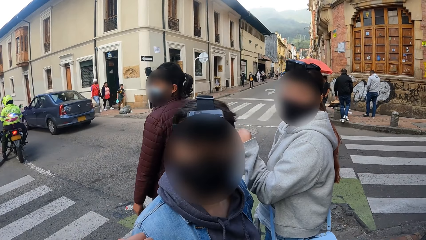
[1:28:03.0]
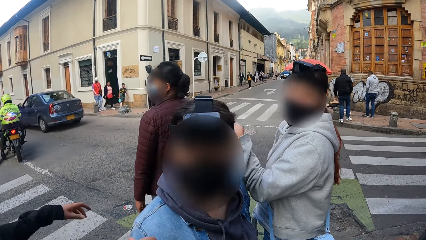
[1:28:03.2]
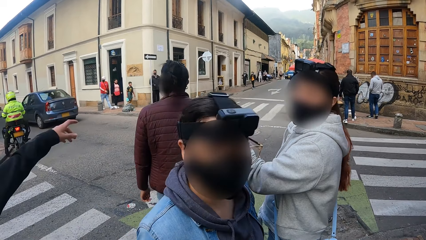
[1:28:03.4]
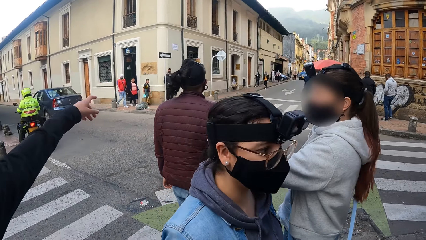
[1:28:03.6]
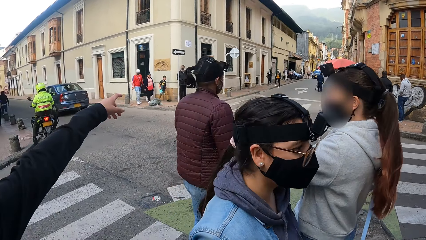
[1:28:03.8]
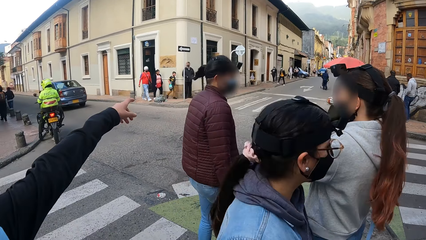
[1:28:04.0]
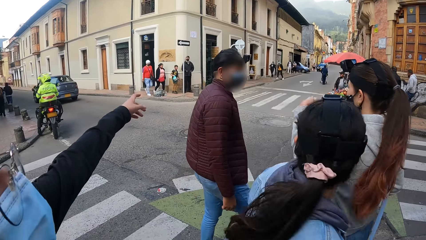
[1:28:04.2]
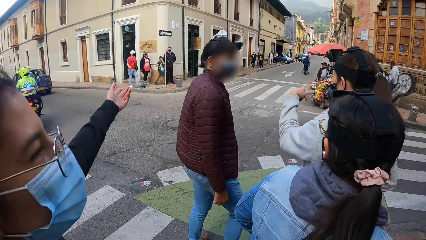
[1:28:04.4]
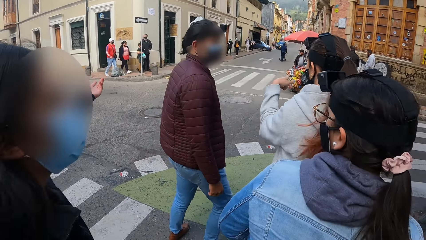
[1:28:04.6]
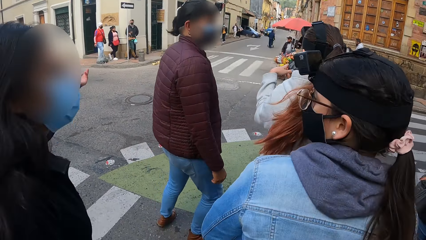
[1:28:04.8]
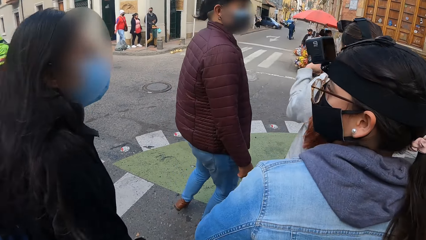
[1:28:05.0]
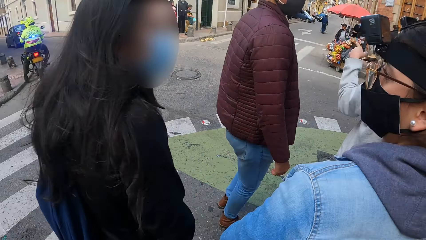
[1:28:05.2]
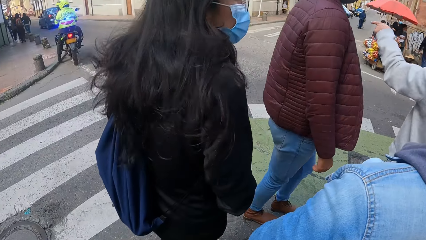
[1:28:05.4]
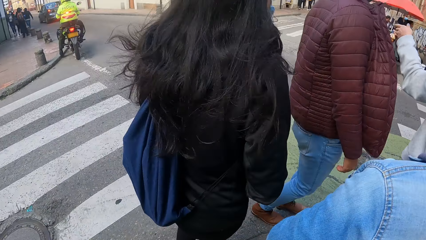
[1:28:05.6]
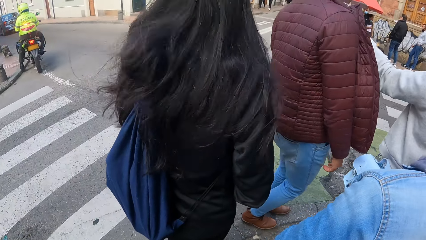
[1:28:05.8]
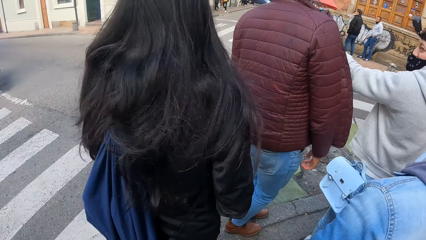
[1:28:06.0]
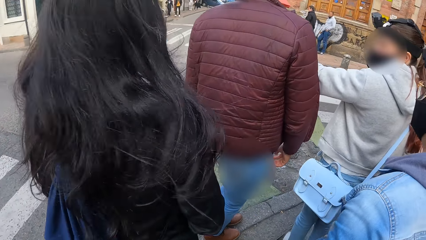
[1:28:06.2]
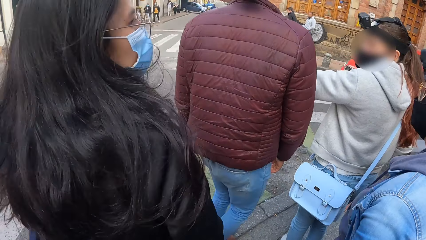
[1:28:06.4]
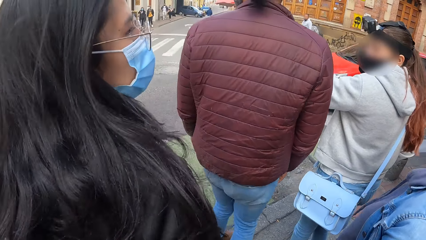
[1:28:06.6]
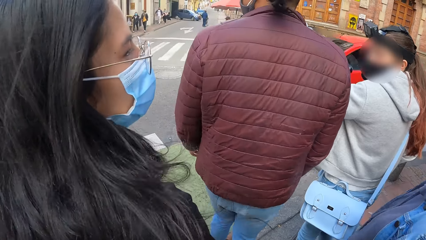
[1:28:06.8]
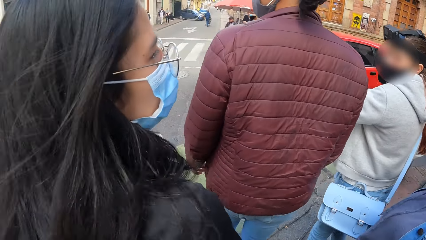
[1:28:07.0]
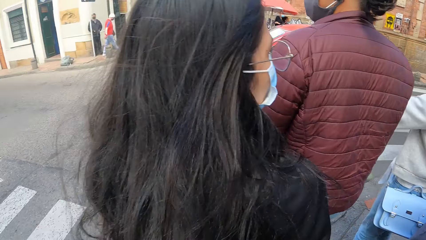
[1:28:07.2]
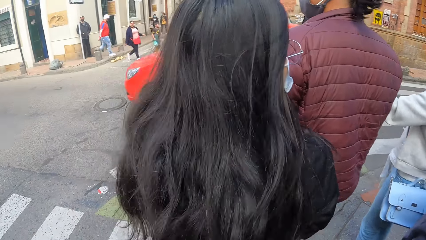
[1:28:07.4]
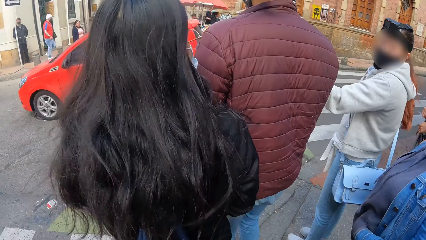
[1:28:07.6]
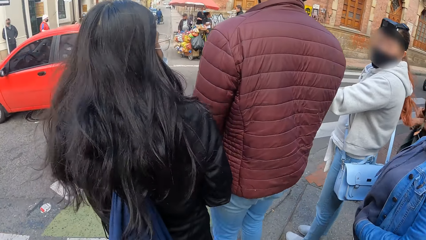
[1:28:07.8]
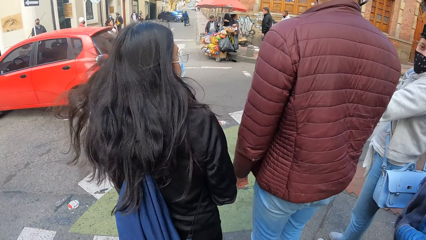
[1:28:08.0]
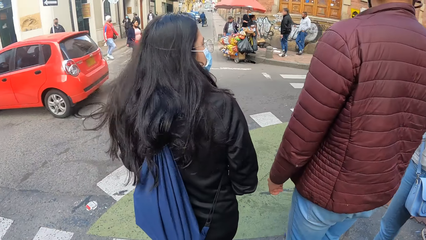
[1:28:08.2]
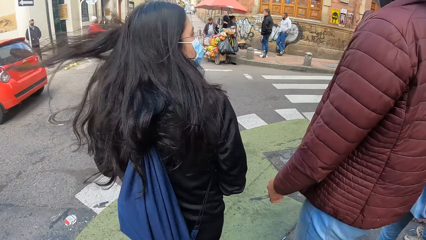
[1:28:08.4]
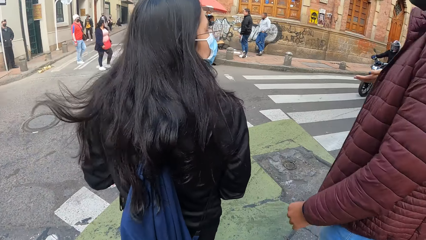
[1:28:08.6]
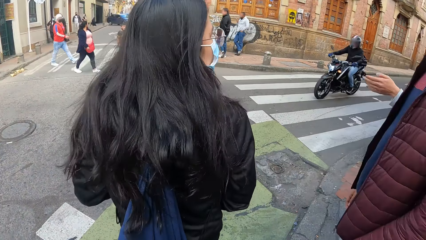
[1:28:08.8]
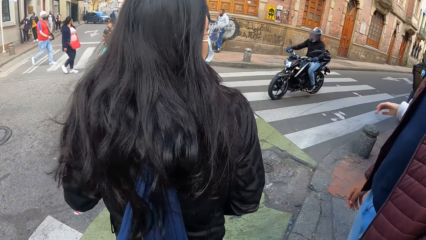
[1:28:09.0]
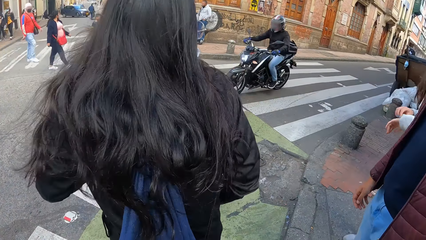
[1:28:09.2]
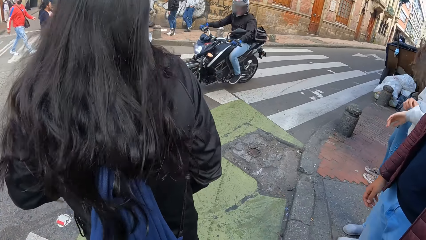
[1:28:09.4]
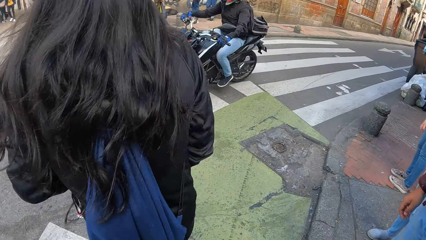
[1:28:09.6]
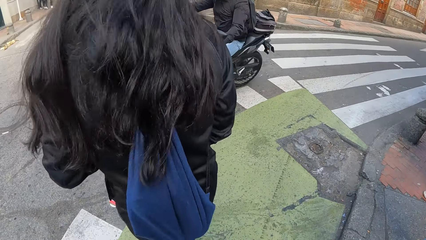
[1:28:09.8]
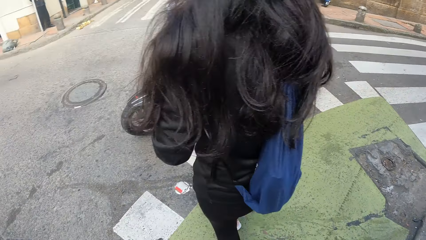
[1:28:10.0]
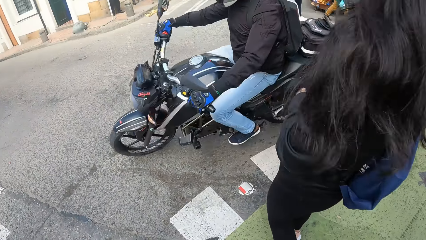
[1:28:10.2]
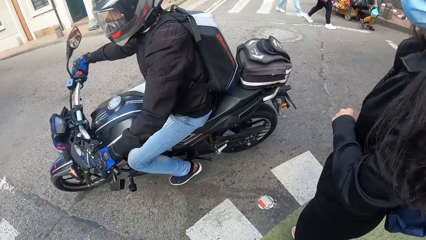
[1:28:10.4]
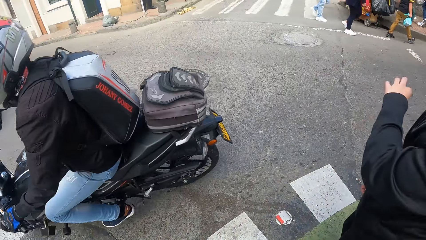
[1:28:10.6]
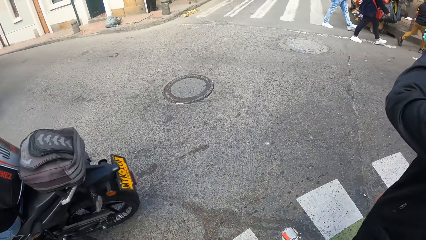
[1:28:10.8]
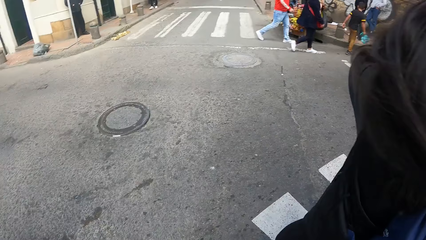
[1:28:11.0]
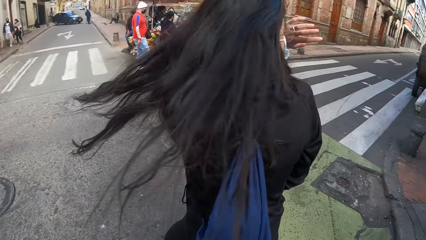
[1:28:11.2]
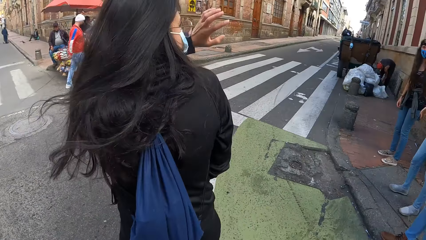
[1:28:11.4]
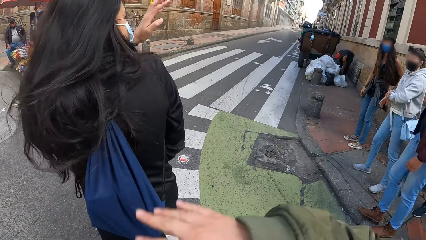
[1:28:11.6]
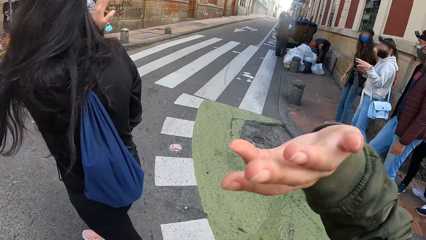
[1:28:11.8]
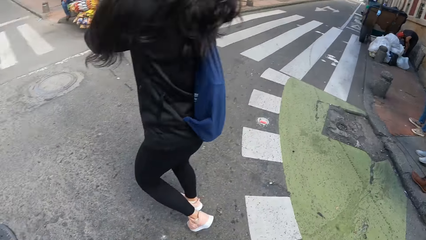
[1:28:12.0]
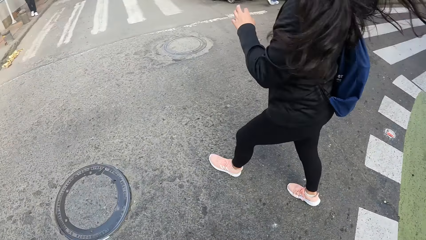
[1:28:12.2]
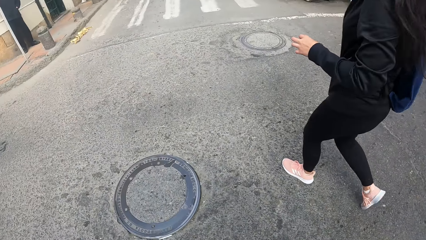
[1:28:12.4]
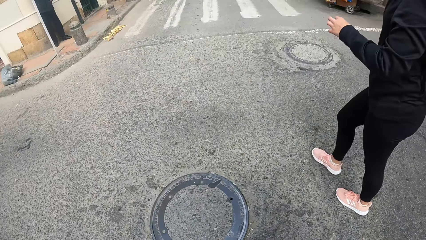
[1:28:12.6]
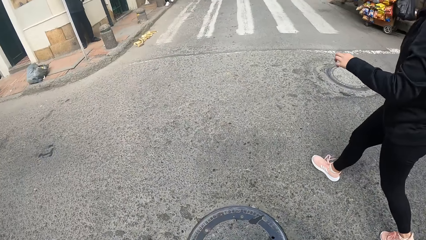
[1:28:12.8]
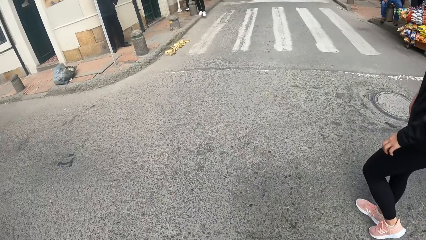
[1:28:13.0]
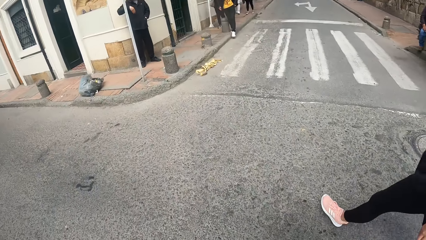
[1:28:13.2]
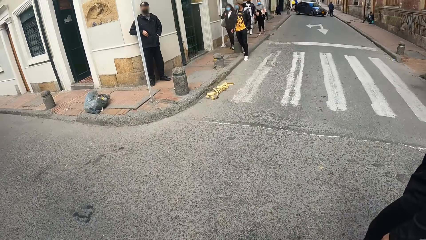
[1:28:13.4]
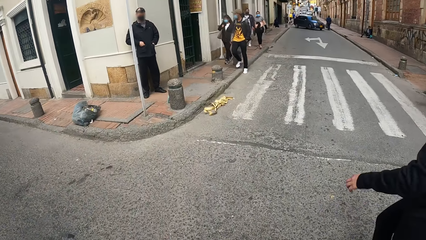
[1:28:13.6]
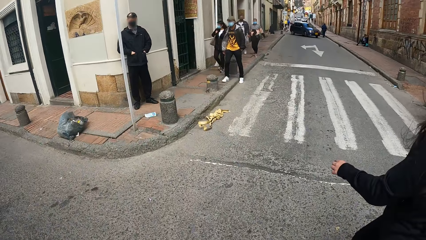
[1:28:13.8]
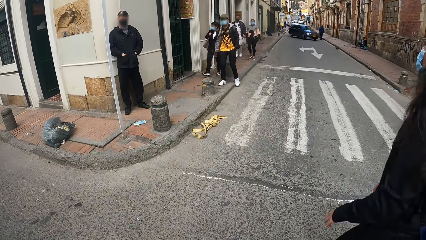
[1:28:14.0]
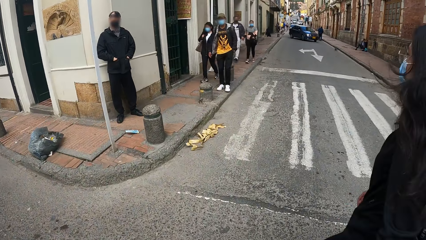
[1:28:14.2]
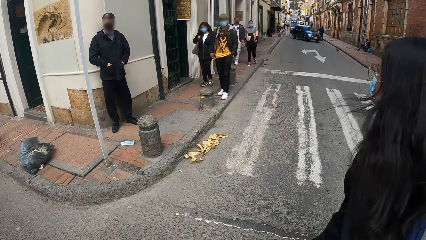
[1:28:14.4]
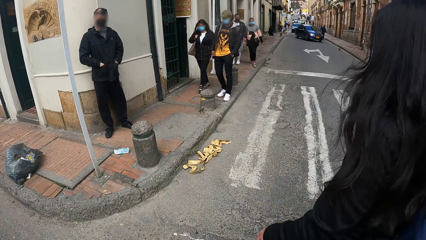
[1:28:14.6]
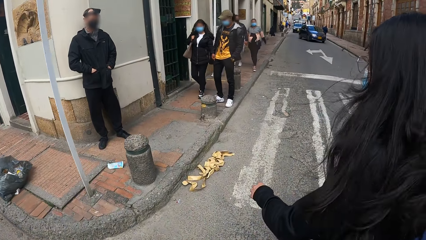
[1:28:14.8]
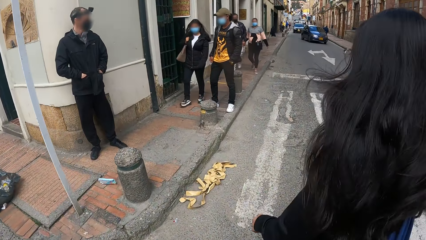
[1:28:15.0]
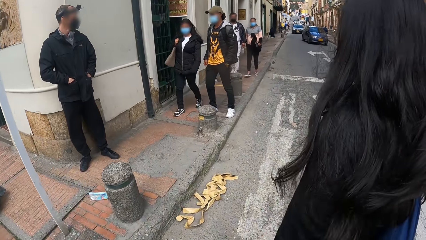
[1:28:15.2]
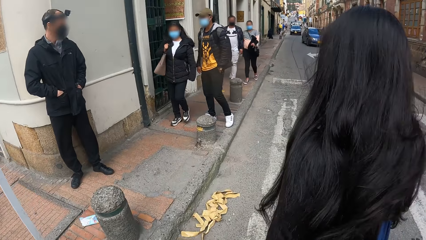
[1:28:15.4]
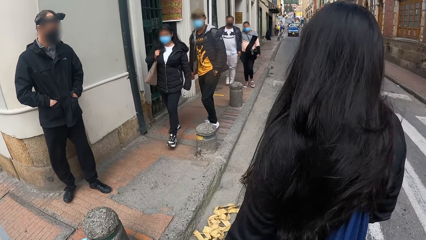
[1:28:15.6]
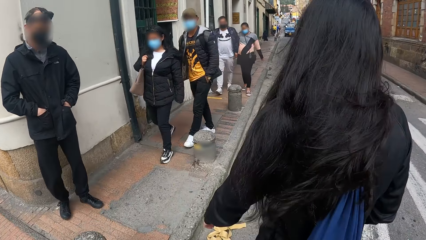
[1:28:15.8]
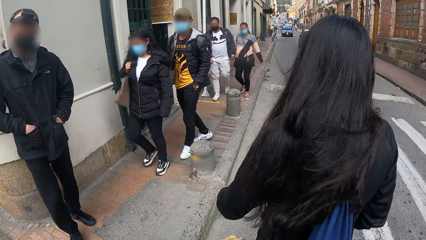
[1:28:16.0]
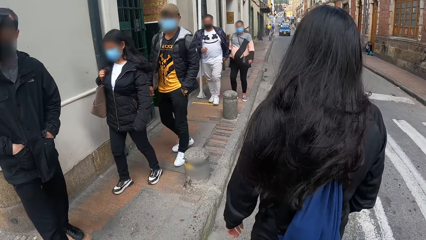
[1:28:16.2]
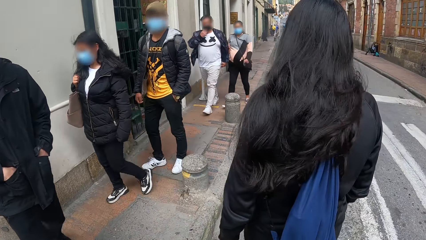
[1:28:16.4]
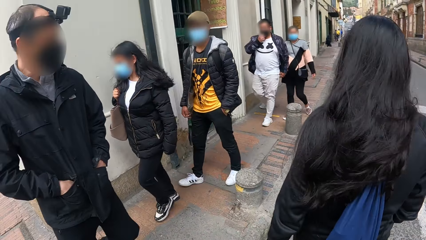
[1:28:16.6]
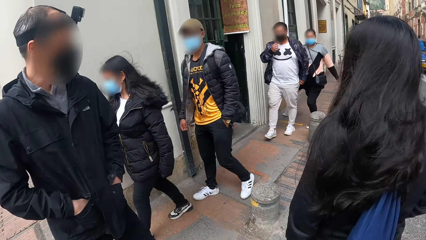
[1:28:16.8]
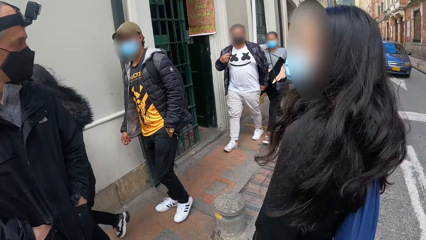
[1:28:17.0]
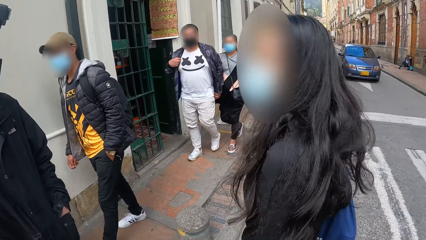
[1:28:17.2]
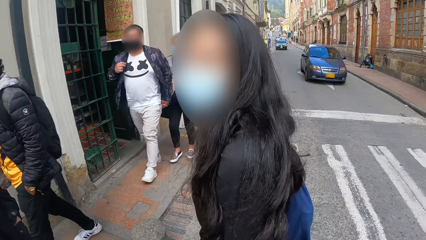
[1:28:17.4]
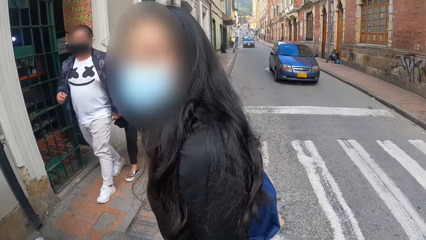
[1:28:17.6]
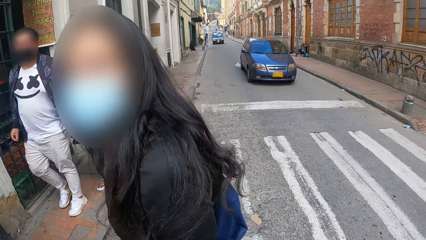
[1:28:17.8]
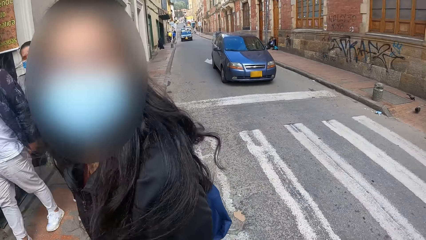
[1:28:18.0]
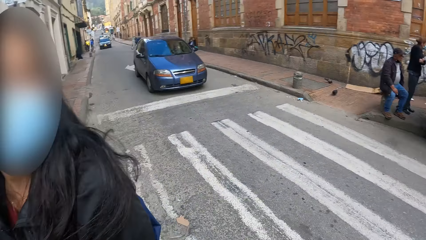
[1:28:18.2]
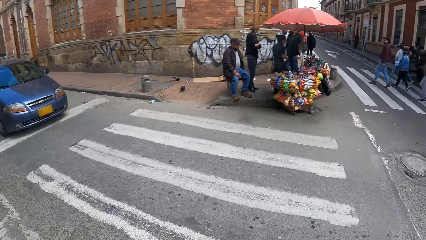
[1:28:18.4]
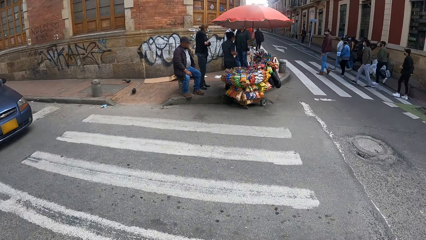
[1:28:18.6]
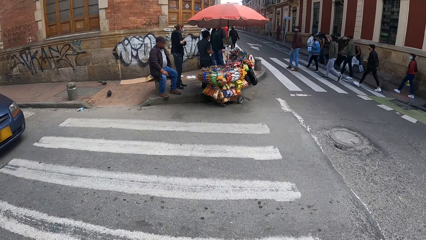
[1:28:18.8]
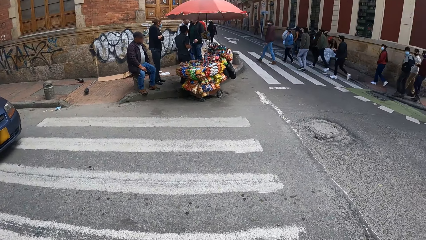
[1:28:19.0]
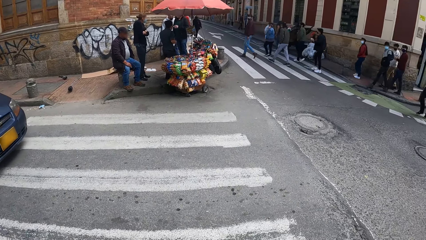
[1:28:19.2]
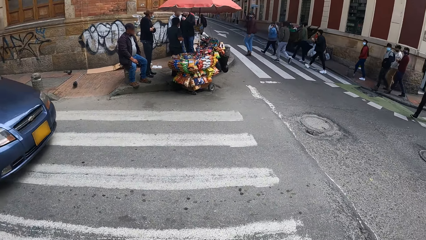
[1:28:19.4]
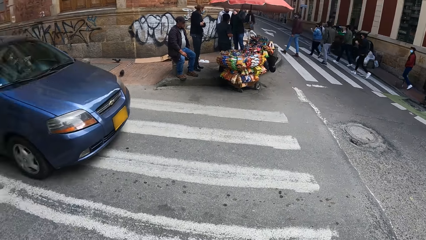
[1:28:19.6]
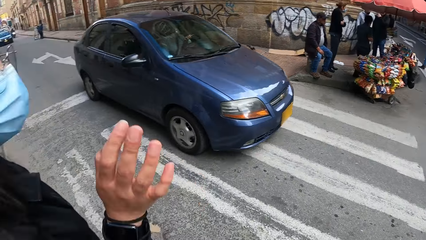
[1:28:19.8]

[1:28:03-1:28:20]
The woman points in front. A car drives past the camera wearer. A bike rides past them. The woman walks along the road. The camera wearer interacts with the woman. The woman looks back.
